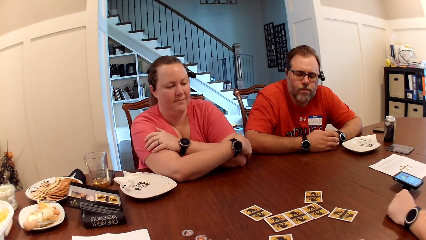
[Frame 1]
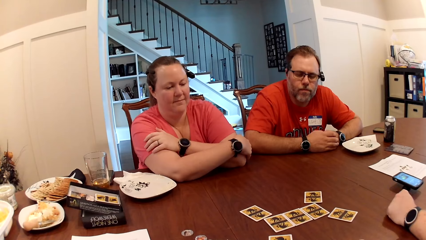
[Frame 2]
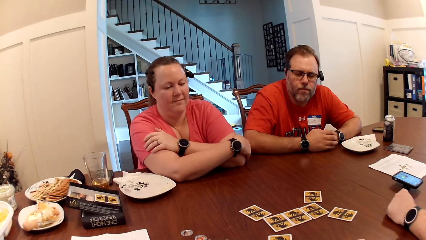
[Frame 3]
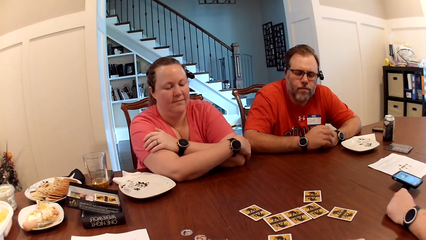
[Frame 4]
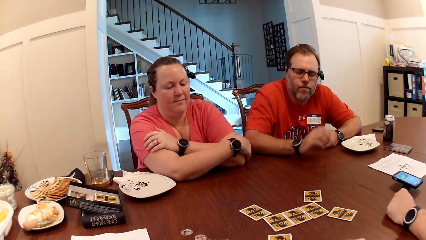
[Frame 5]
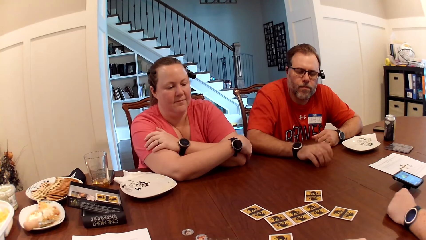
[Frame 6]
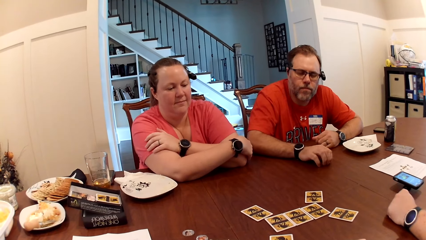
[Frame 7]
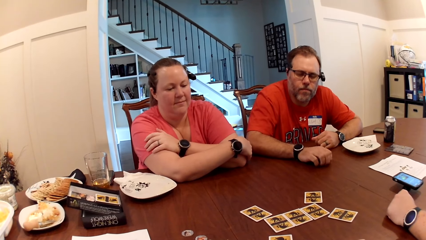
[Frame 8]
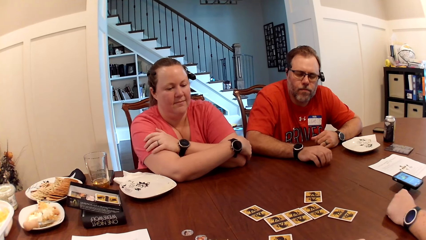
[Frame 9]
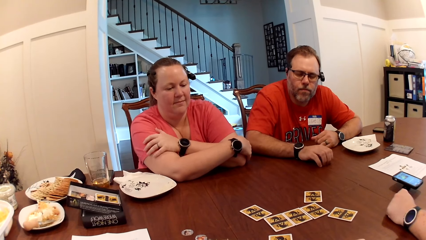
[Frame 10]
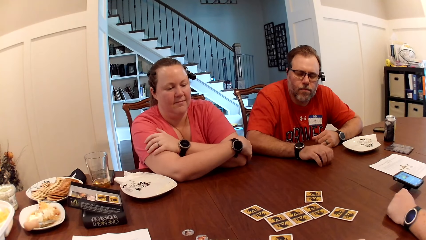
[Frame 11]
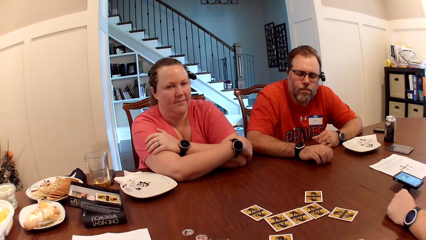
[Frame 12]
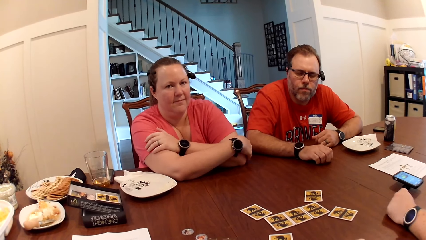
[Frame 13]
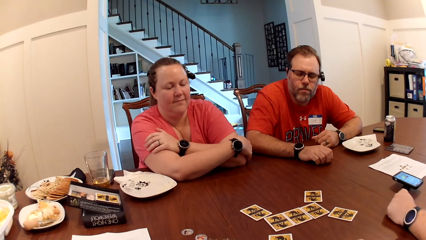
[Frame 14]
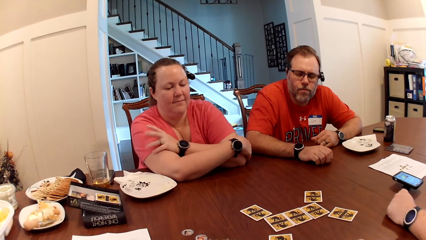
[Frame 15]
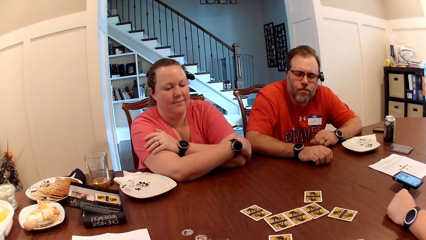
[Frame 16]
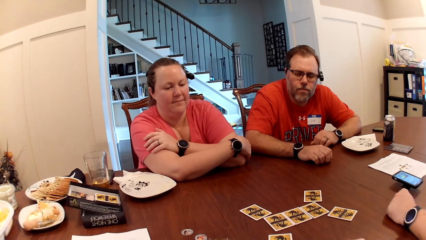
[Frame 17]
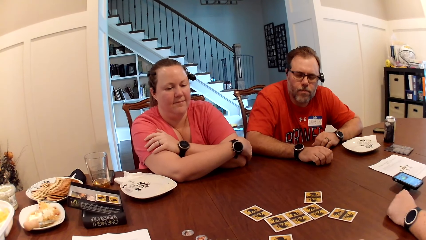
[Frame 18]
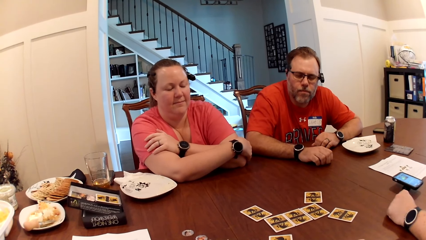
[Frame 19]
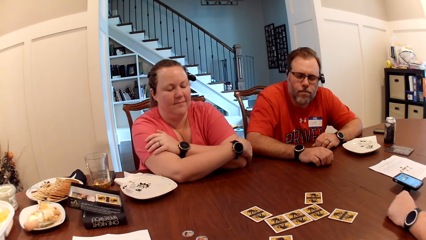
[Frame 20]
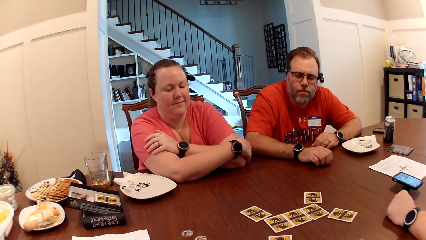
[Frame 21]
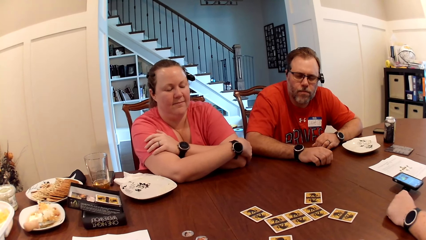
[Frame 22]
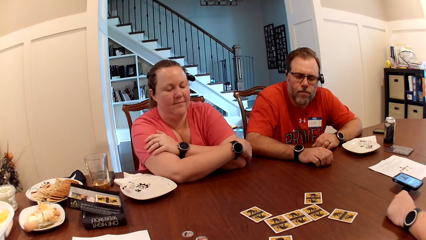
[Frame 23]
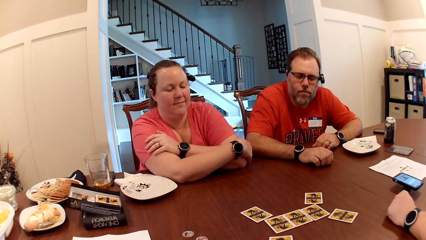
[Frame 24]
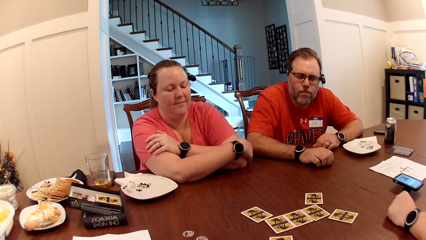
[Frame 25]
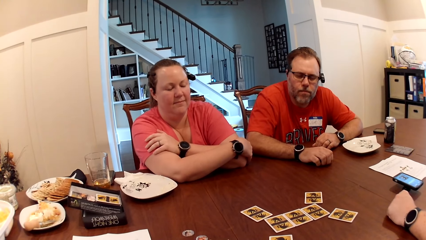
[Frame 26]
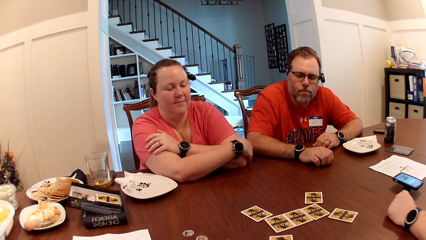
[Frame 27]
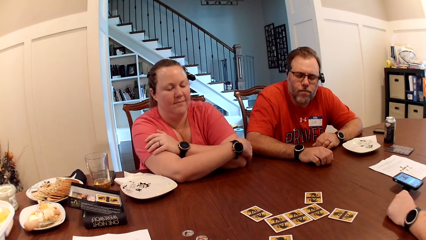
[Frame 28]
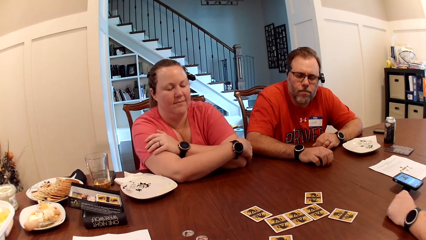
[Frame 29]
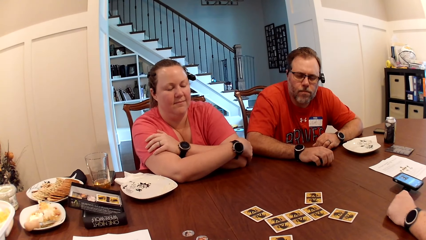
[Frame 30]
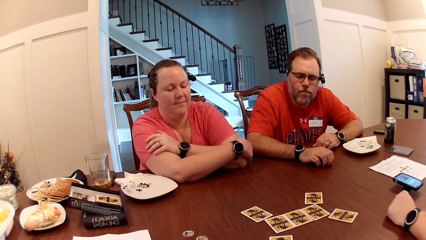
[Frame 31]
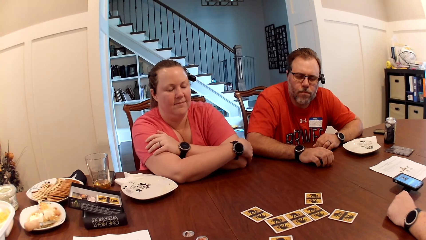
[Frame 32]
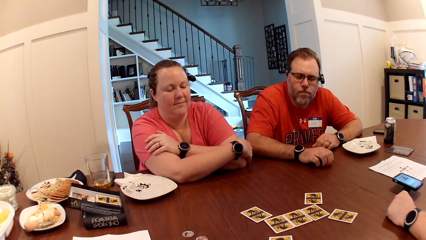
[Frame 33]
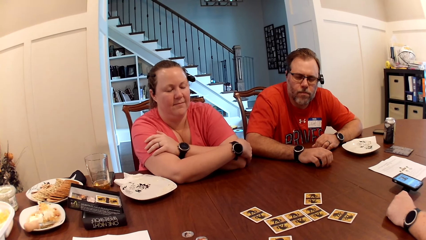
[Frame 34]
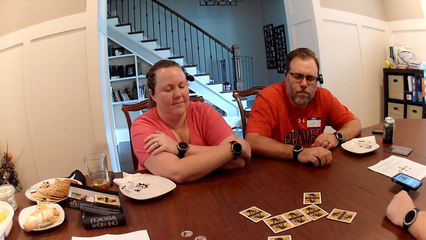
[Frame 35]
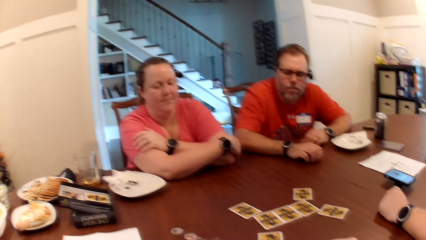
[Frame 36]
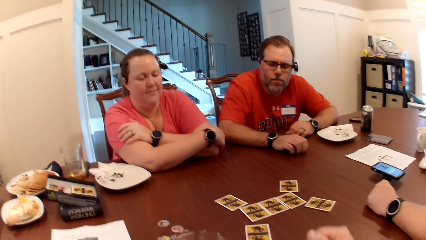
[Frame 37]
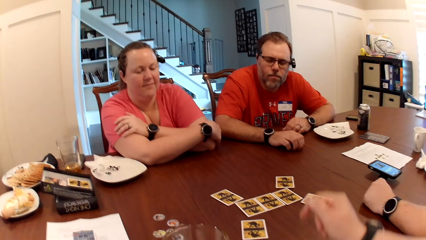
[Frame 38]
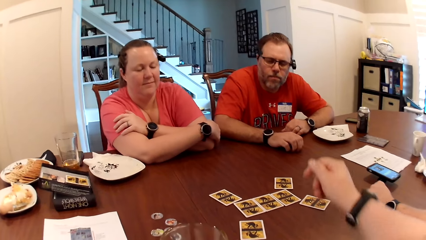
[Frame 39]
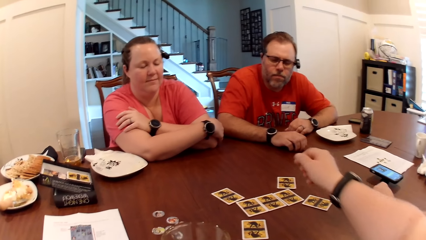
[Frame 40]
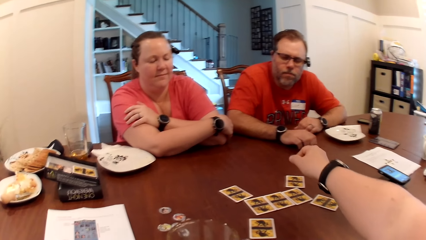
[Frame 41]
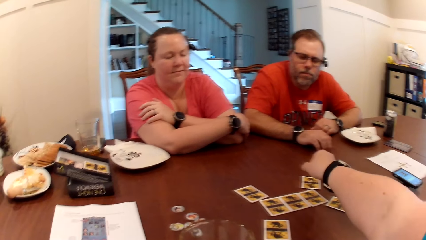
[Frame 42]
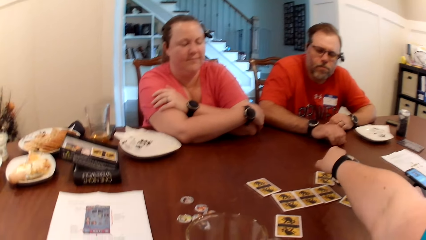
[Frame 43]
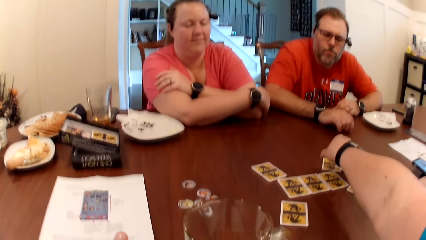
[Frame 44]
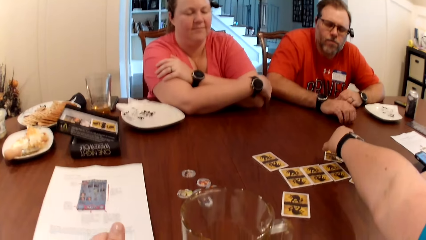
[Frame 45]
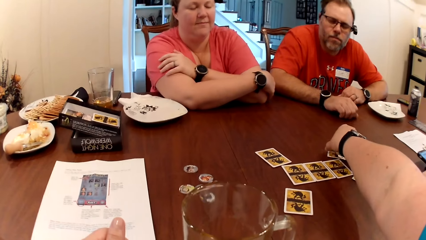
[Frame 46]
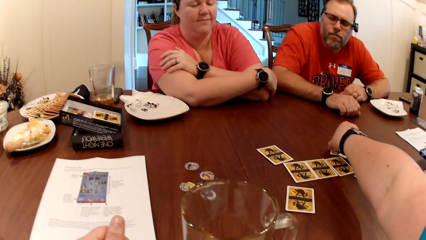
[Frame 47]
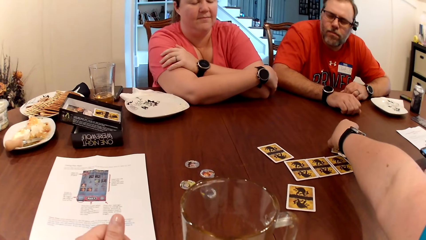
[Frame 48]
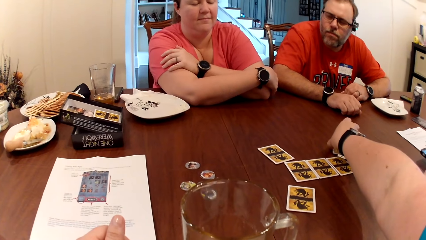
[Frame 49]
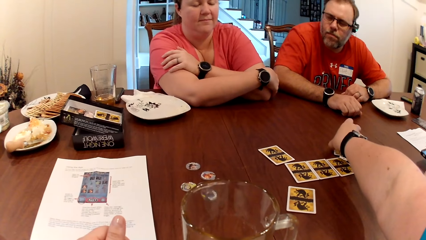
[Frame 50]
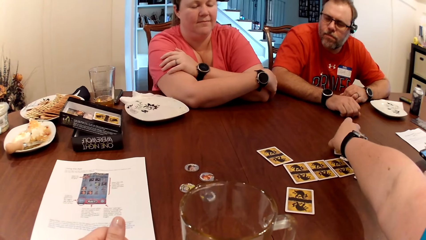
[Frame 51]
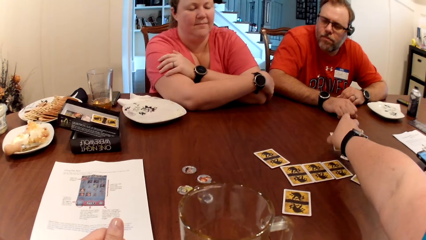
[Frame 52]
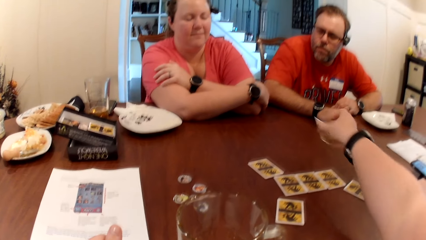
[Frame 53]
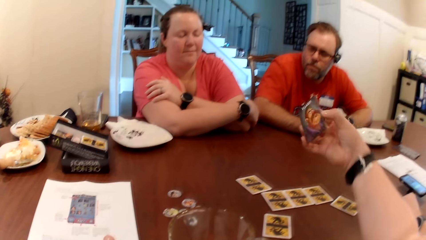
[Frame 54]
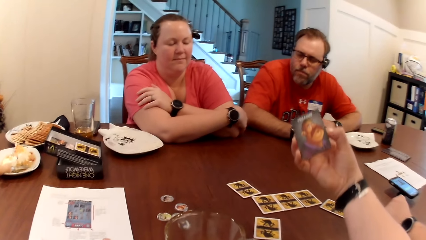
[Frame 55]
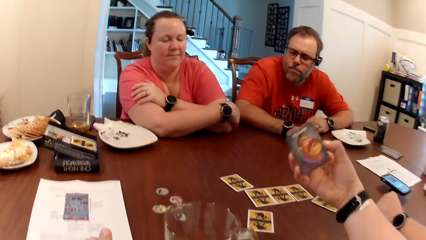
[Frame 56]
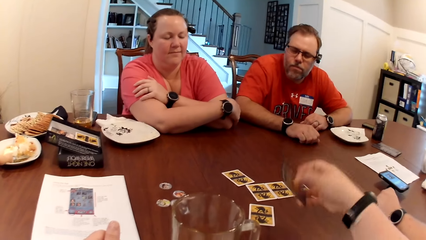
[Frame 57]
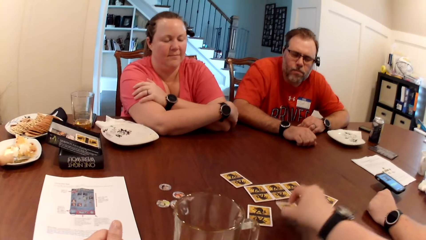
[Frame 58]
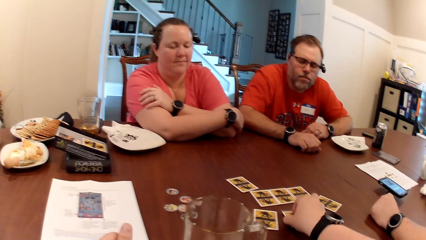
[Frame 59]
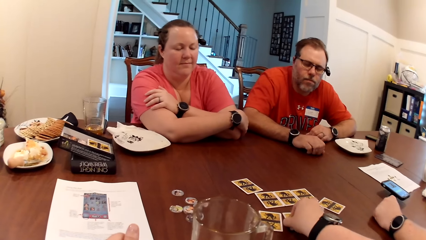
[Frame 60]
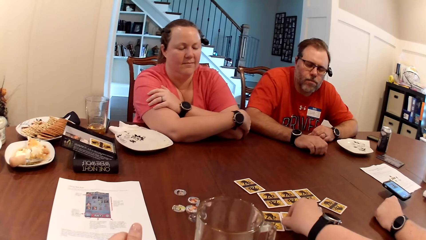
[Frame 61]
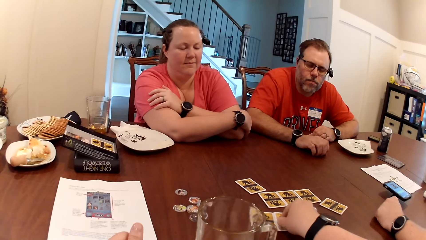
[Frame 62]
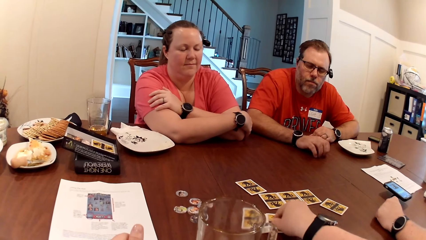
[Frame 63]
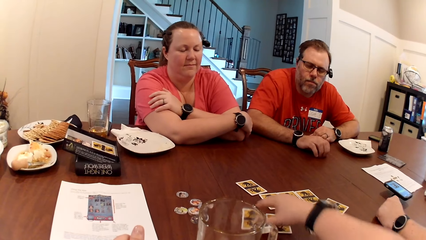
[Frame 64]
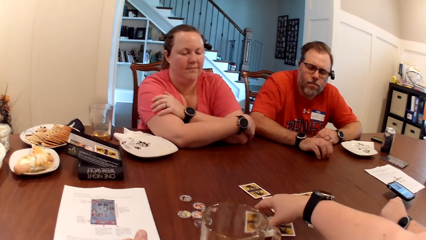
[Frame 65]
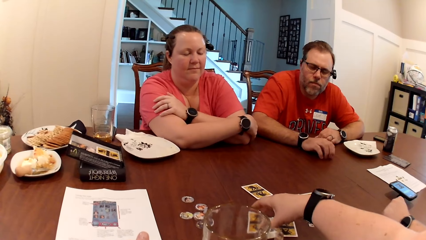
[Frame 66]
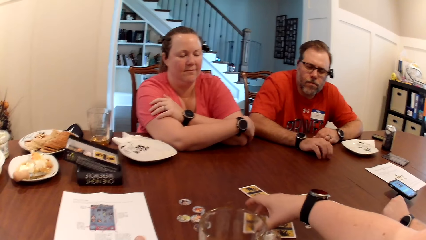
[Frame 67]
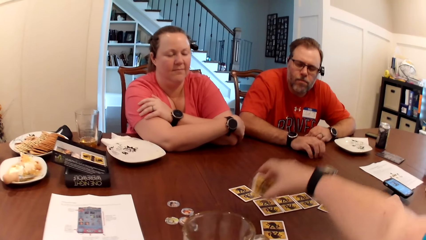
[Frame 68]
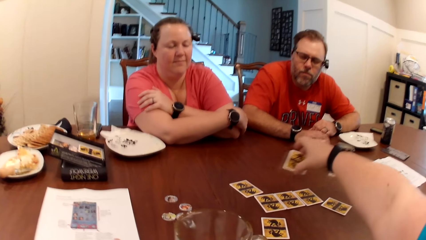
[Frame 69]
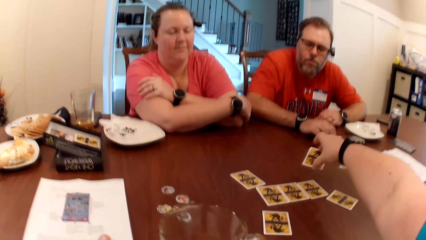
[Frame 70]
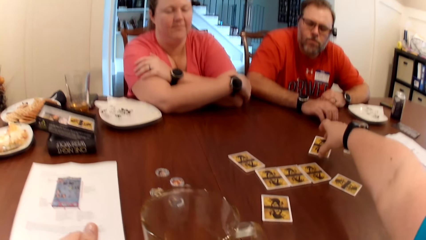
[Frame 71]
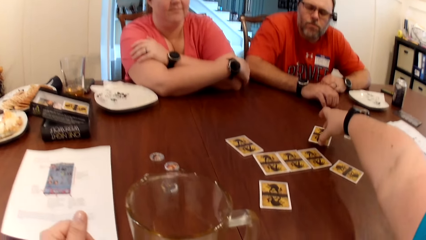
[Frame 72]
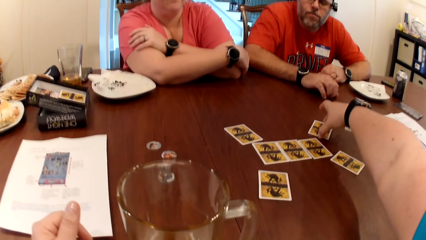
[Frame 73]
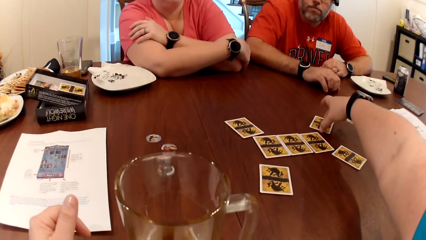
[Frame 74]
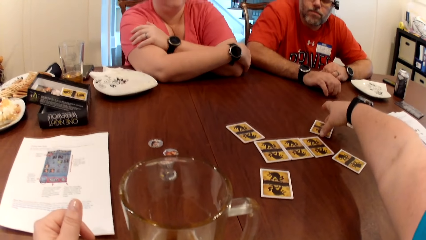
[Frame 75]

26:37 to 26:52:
A man drums on the table with both his hands. The camera wearer picks up a card on the table with her right hand. She drops the card on the table with her right hand. She picks up her card on the table with her right hand. She drops her card on the table with her right hand.
